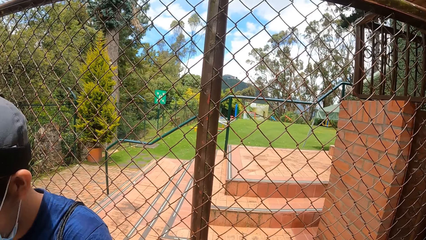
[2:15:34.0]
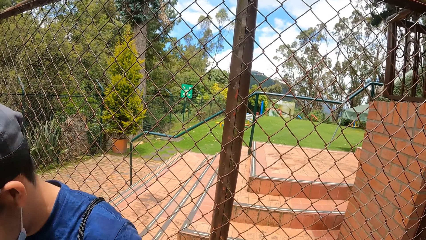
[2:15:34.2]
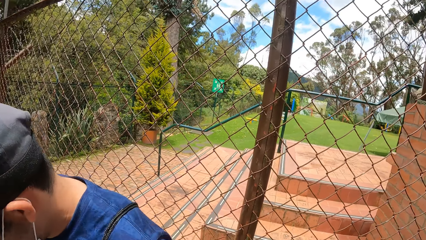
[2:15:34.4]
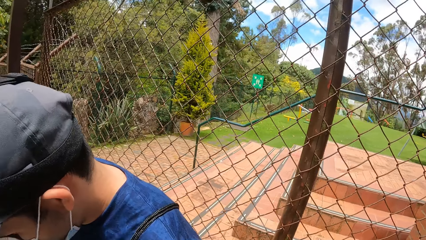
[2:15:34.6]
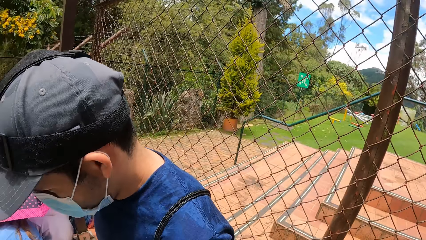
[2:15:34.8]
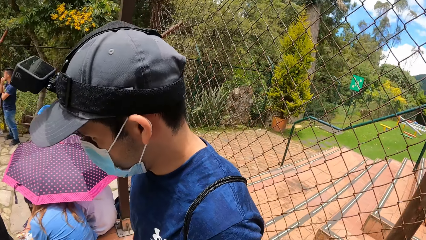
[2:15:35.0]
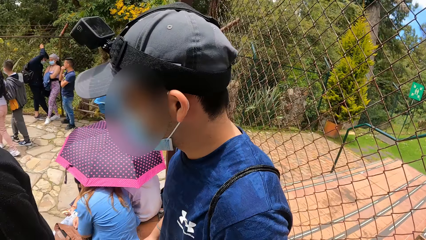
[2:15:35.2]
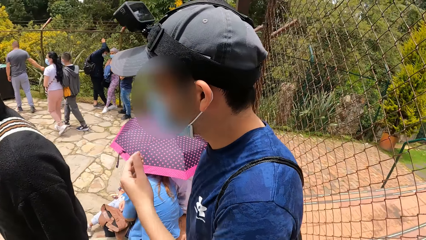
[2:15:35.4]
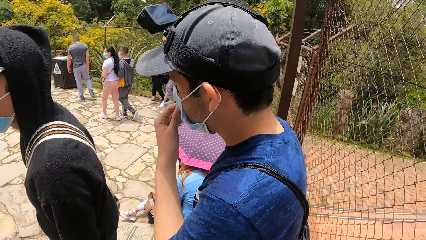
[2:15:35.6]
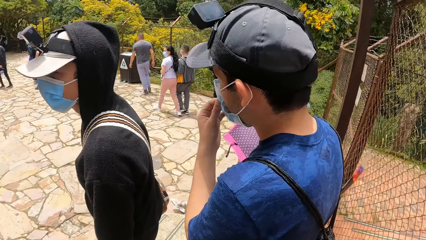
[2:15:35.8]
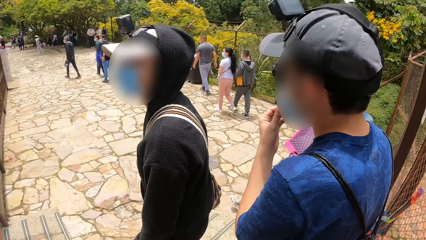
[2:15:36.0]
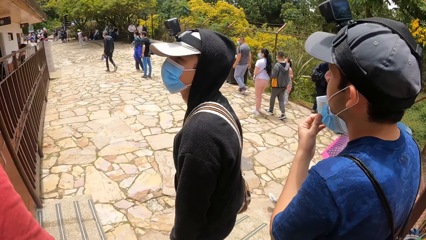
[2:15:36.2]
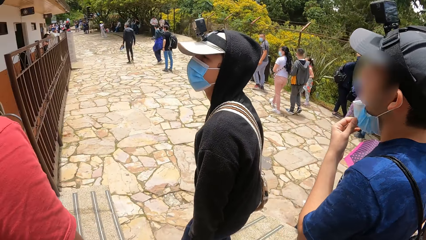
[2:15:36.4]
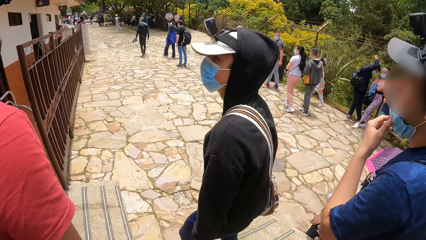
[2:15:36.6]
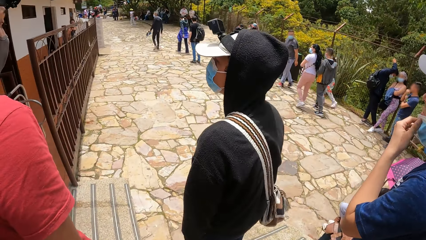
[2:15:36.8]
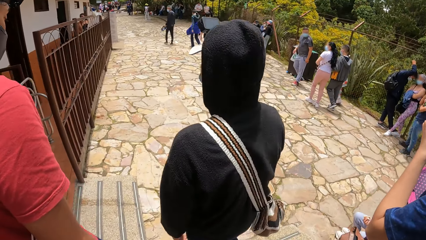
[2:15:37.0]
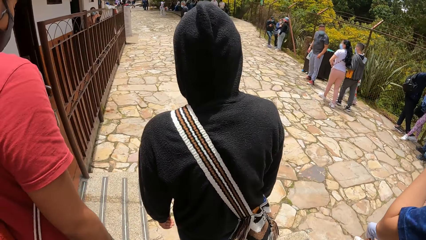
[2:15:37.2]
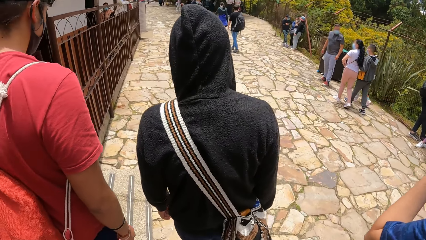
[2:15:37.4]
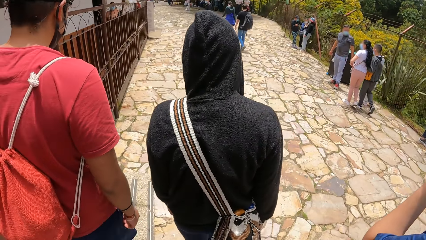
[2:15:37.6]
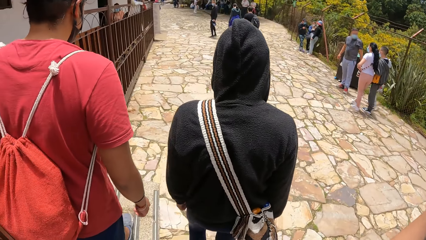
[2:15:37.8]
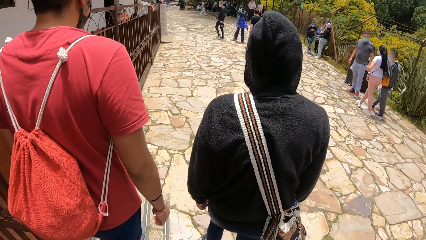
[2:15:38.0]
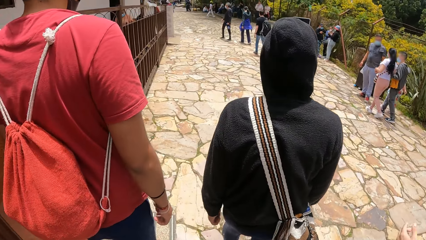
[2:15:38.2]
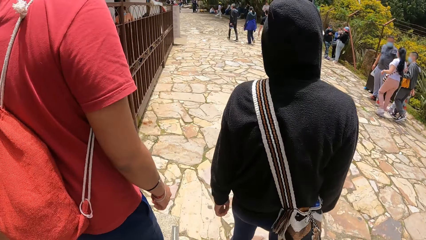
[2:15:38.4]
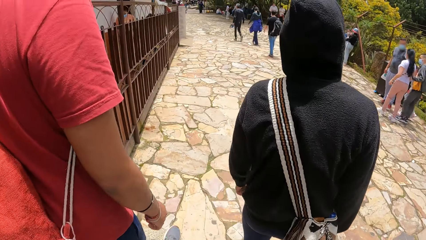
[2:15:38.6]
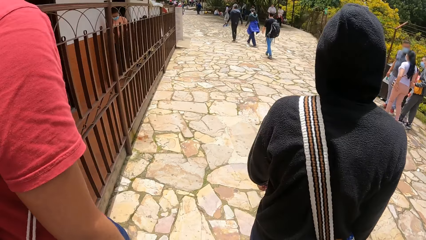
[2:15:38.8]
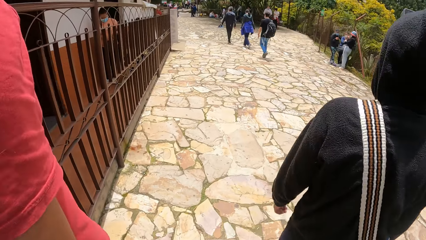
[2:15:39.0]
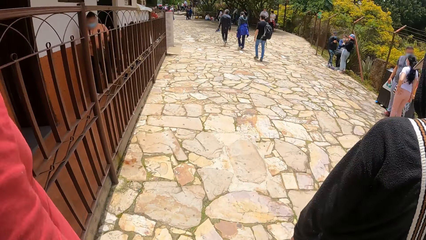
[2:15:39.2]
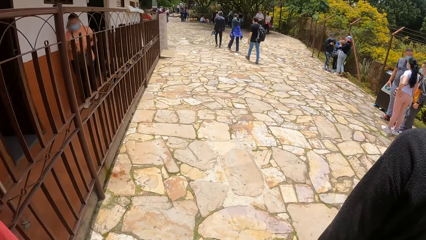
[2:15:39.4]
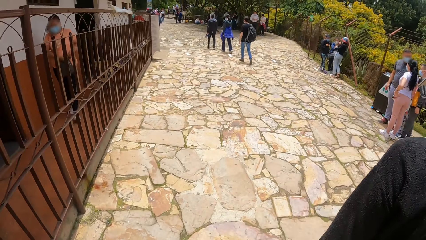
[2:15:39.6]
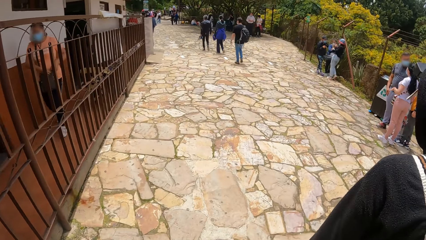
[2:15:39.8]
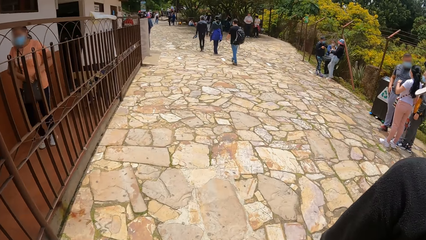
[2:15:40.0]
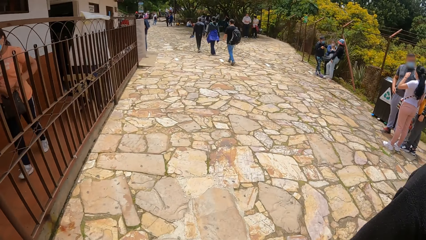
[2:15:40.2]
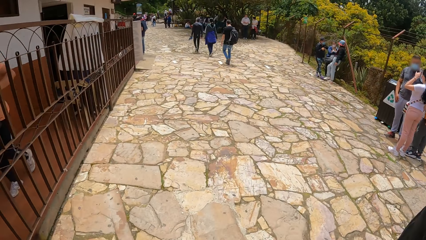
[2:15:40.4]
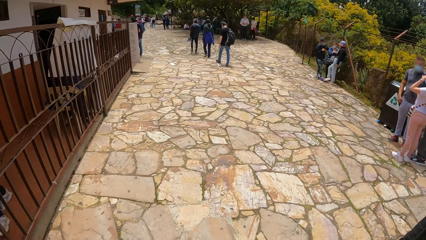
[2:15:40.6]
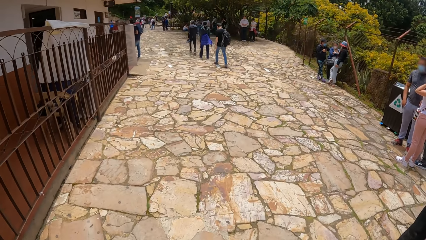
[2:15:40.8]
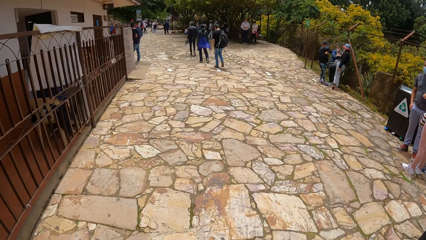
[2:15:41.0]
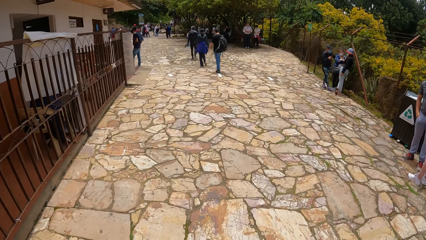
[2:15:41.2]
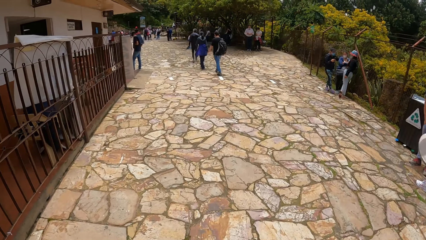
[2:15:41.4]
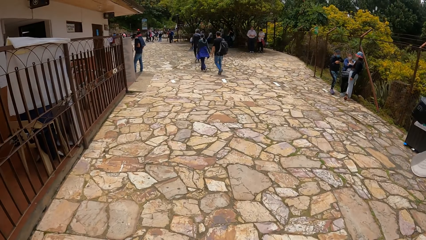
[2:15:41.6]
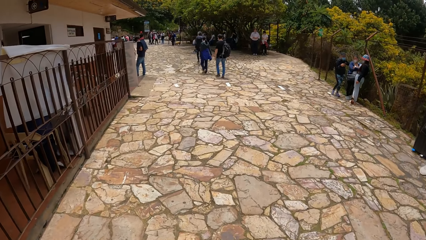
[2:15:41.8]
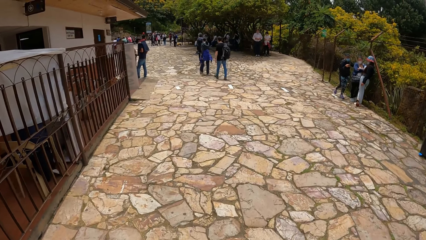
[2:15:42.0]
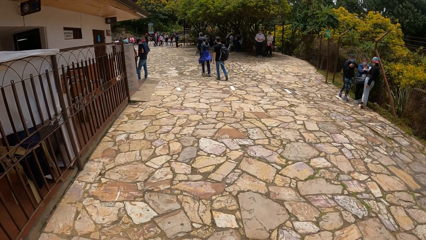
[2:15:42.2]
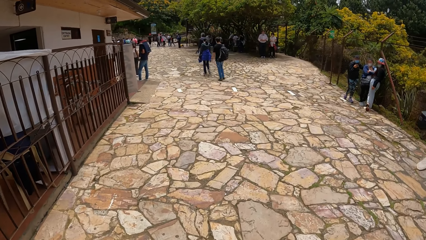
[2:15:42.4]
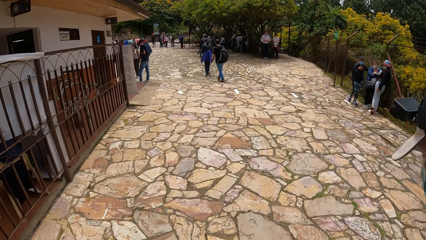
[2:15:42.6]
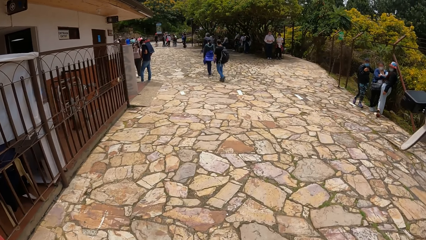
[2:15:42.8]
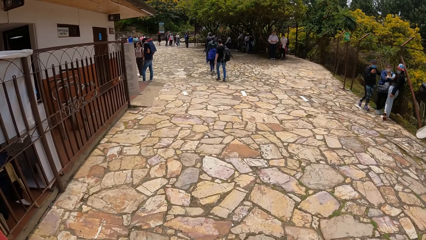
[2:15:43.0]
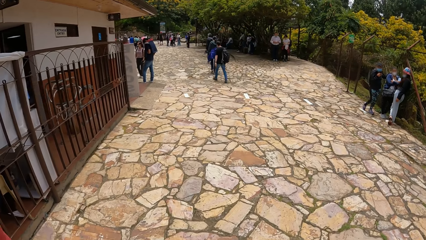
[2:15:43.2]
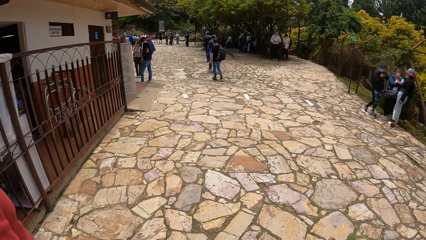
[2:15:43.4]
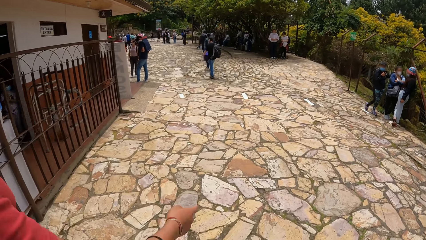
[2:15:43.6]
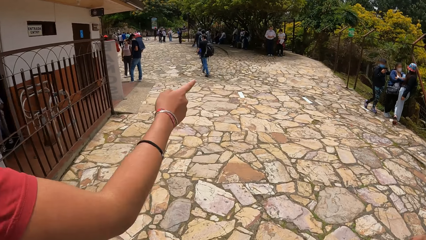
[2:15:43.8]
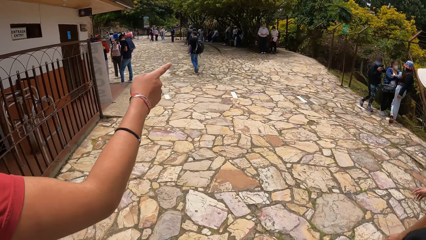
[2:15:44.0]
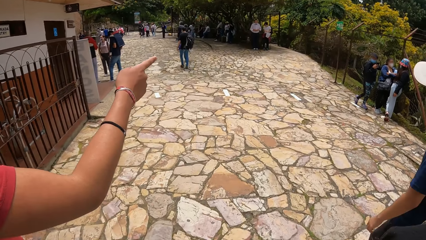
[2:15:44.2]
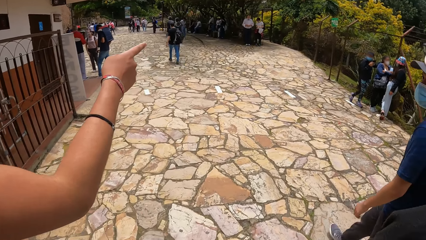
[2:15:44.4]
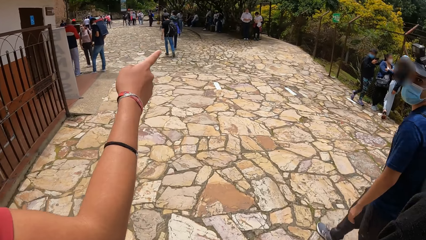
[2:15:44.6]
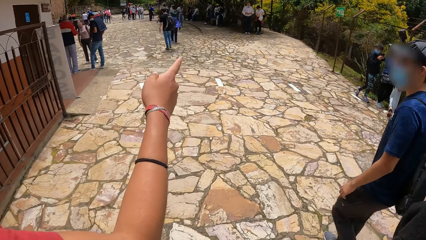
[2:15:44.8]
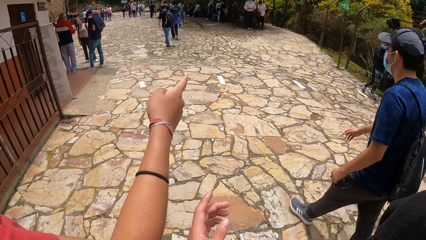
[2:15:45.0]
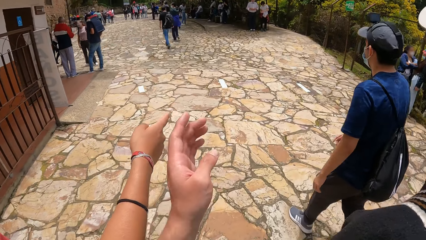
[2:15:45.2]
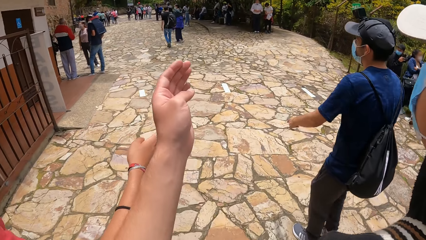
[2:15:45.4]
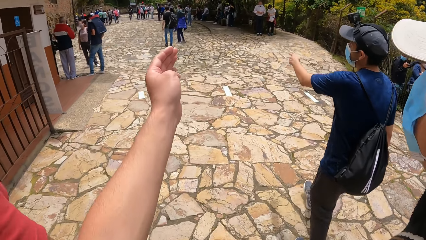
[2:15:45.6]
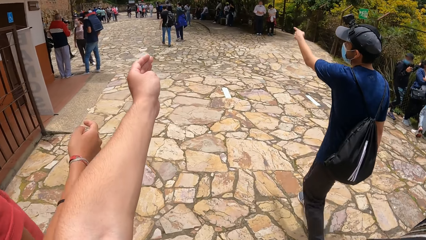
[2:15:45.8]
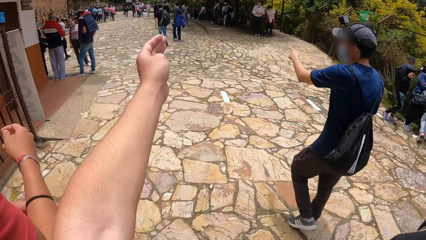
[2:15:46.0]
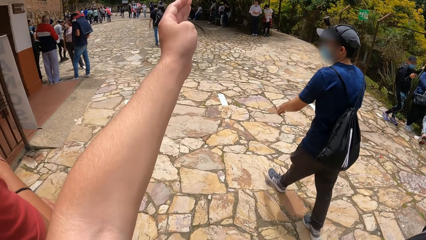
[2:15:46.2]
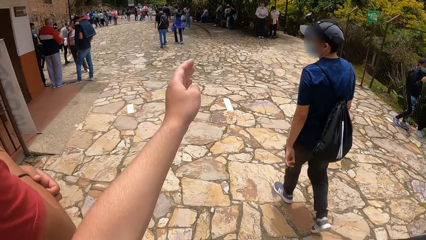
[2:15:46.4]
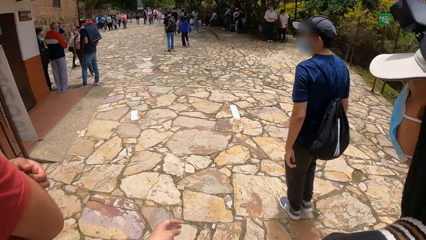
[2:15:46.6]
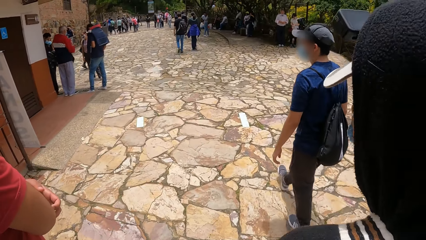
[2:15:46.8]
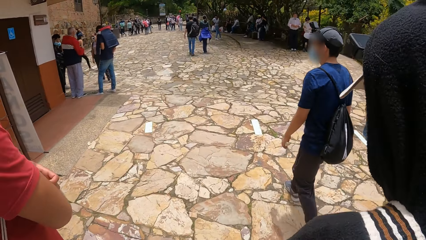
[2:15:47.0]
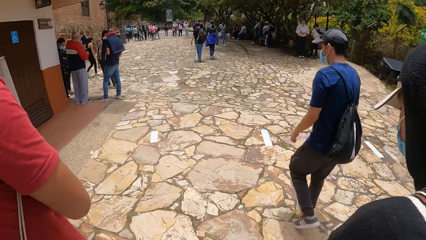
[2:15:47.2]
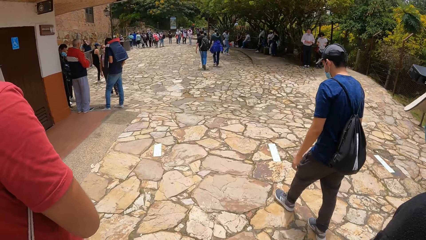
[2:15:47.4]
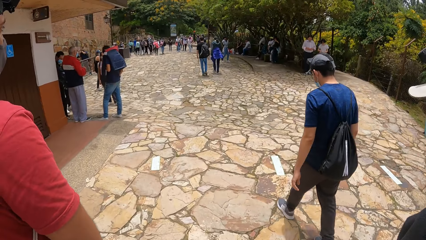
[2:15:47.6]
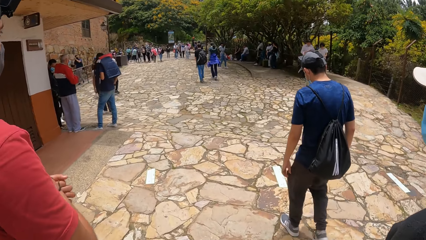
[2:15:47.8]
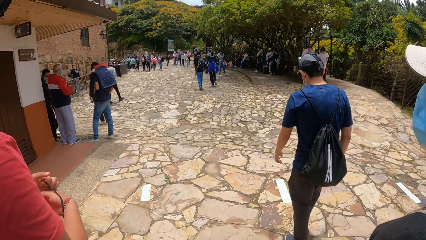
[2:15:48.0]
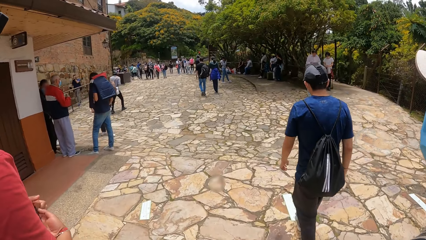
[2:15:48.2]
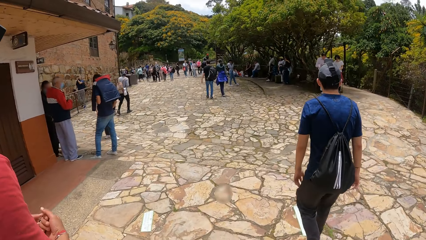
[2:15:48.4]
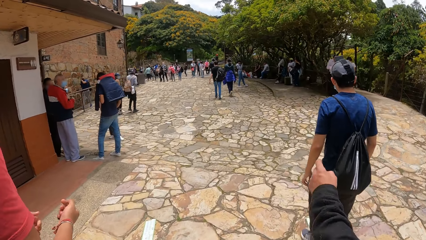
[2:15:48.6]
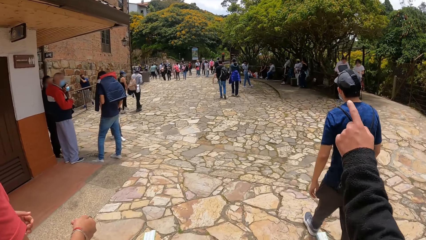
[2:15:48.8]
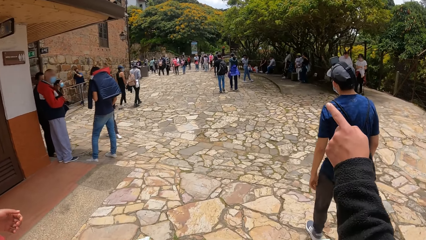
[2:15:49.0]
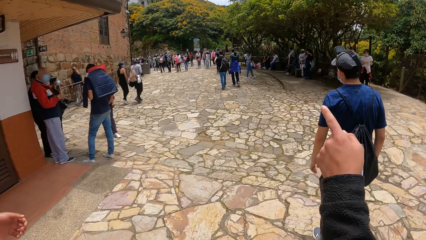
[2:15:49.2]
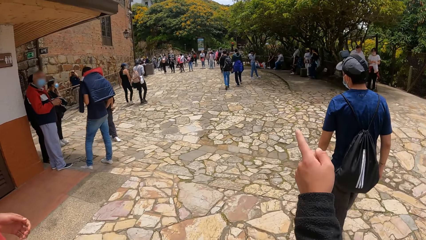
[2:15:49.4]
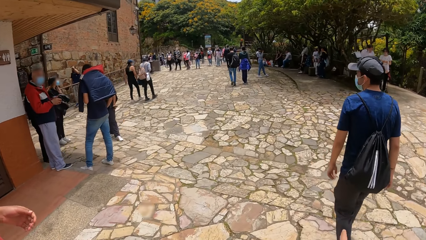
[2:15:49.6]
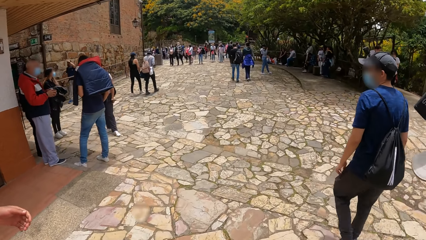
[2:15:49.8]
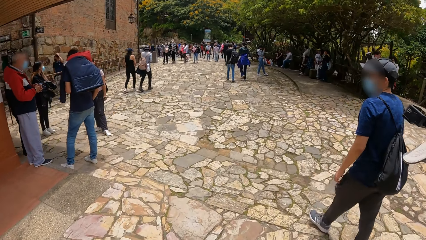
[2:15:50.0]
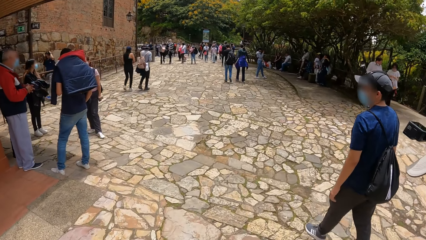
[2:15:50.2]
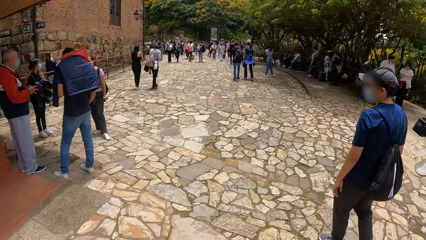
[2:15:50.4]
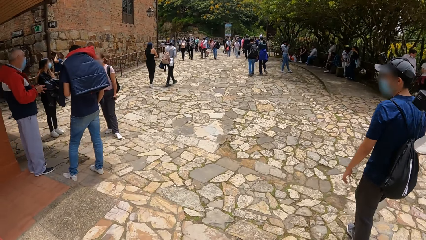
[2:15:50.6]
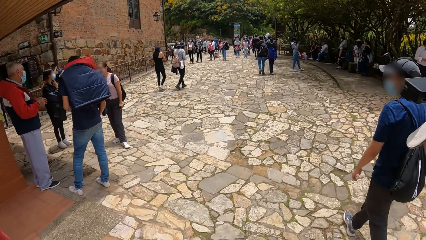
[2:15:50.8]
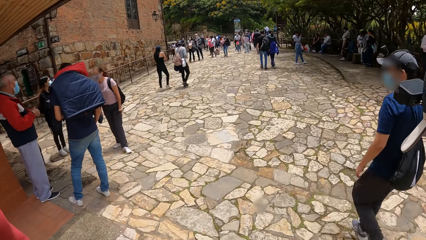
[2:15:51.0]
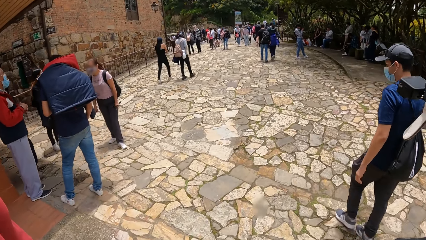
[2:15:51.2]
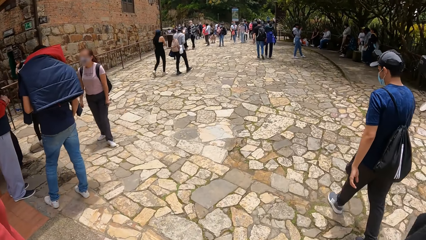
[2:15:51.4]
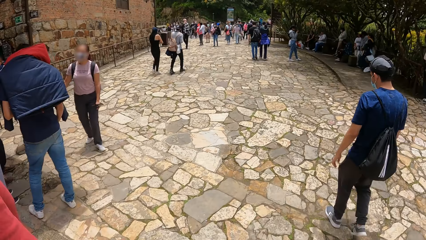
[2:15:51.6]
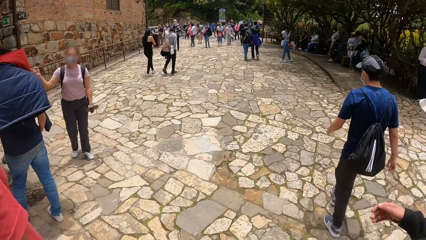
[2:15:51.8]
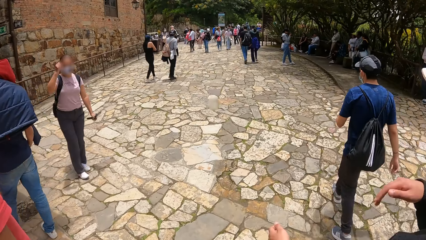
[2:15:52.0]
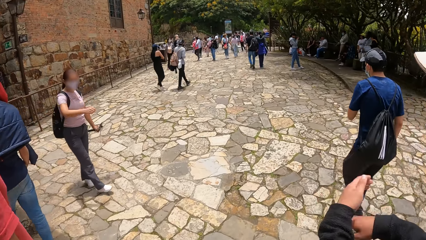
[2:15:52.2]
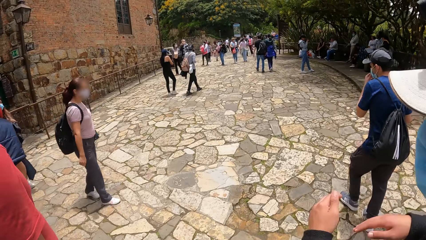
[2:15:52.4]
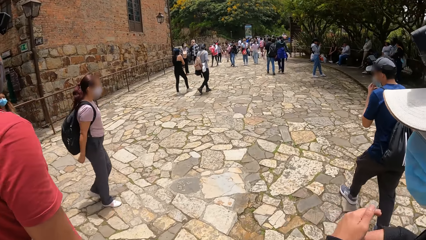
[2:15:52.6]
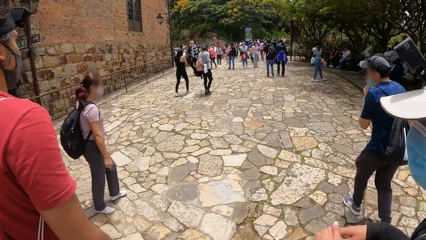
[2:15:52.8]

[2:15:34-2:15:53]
A man adjusts a face mask on his face with his left hand. The camera wearer goes back. He walks alongside friends. Another man interacts with the camera wearer and the other men. The camera wearer points with his left hand. The other man removes a bangle from his right hand with his left hand.
